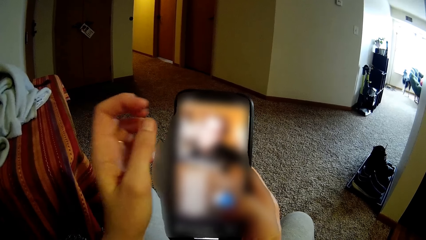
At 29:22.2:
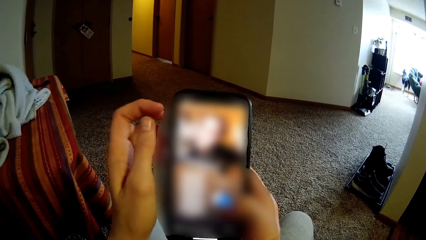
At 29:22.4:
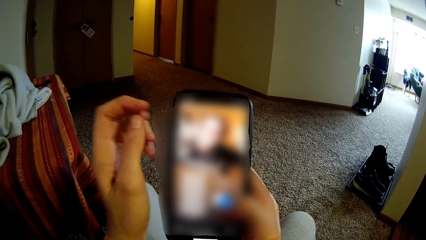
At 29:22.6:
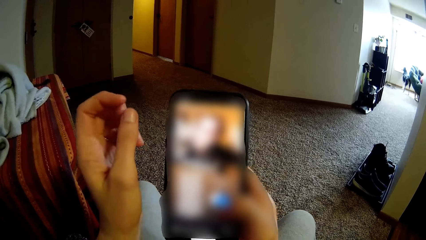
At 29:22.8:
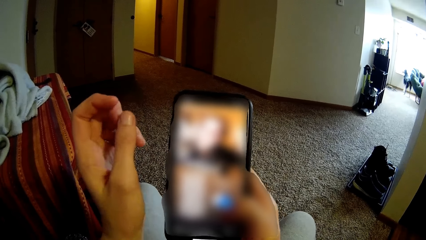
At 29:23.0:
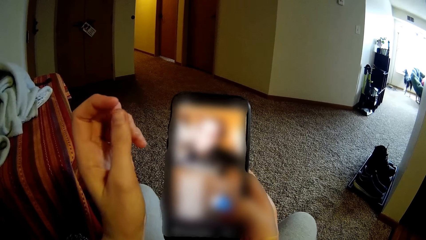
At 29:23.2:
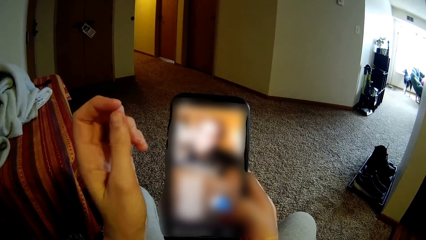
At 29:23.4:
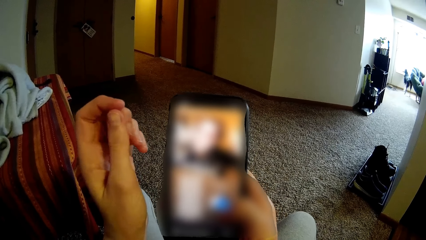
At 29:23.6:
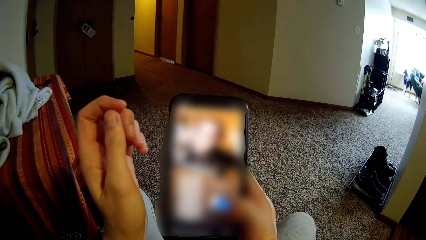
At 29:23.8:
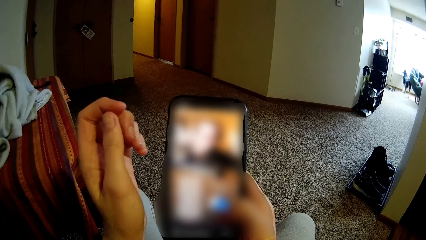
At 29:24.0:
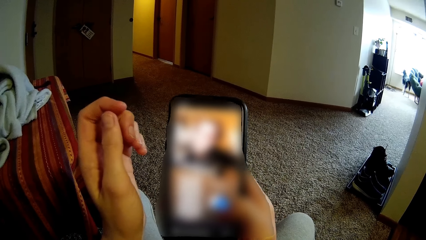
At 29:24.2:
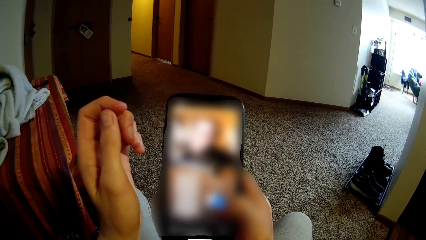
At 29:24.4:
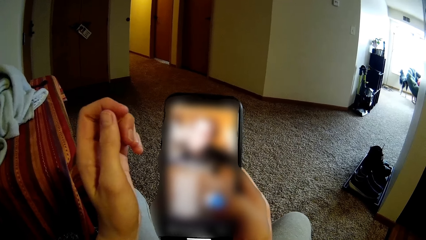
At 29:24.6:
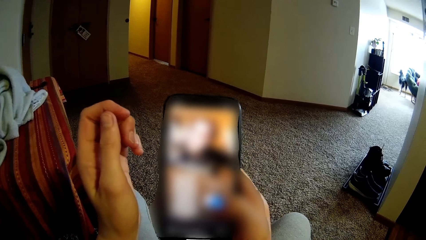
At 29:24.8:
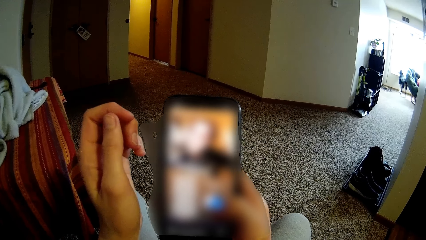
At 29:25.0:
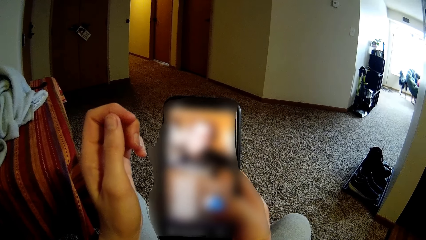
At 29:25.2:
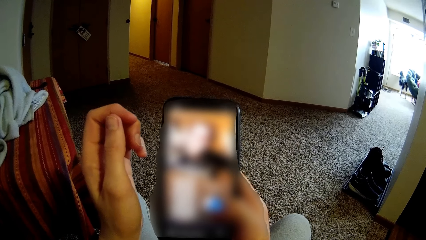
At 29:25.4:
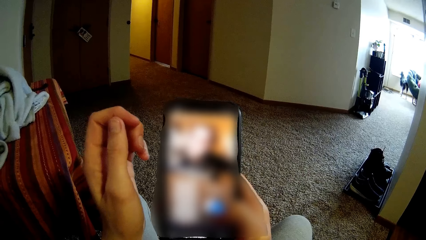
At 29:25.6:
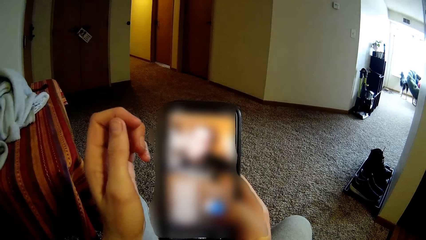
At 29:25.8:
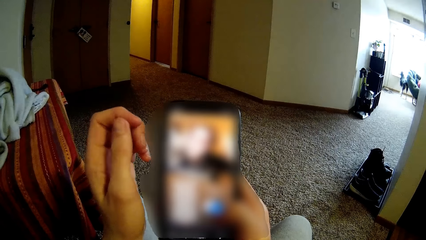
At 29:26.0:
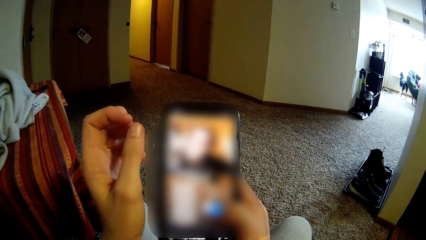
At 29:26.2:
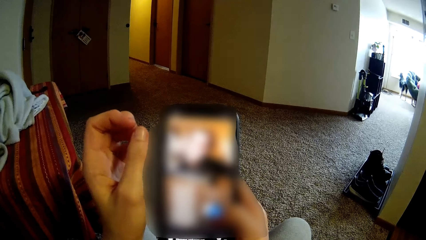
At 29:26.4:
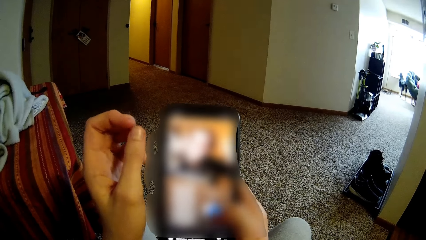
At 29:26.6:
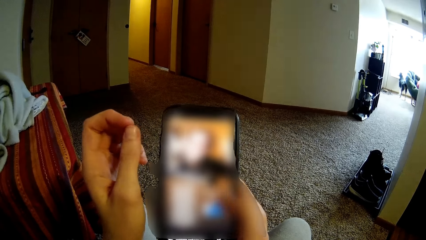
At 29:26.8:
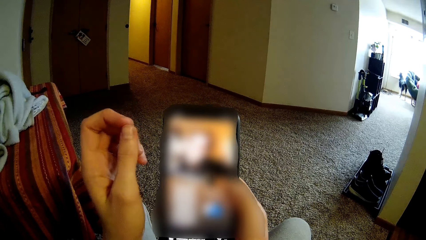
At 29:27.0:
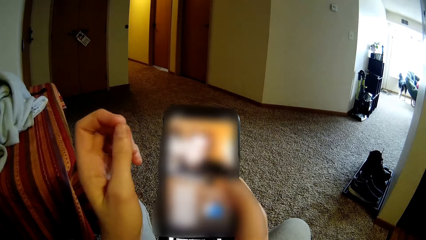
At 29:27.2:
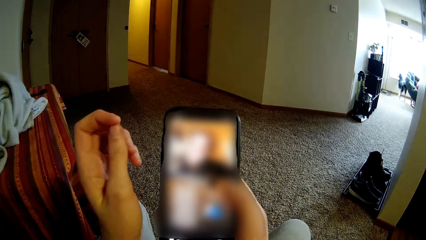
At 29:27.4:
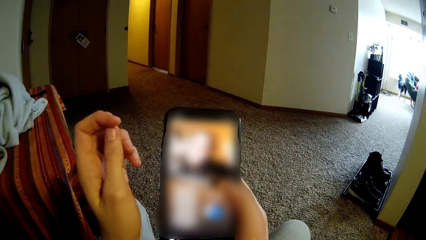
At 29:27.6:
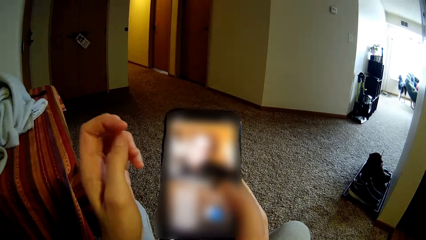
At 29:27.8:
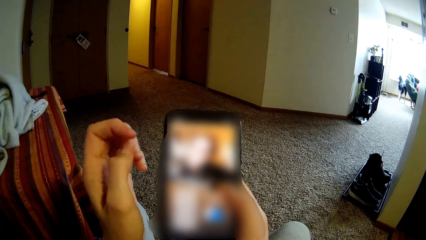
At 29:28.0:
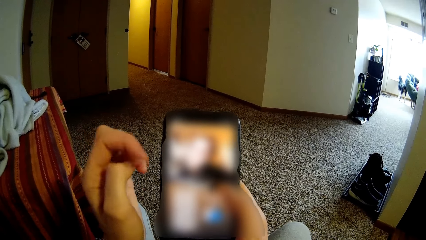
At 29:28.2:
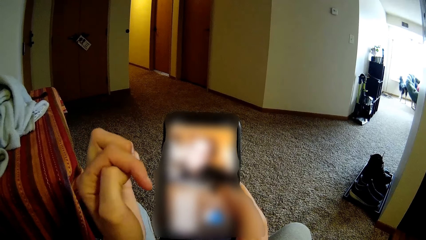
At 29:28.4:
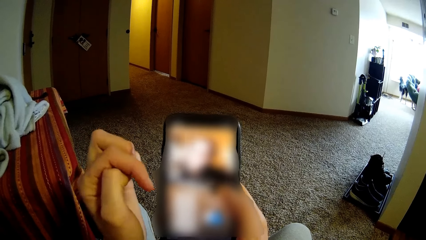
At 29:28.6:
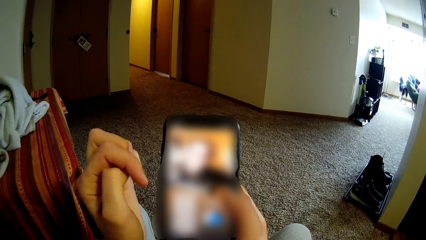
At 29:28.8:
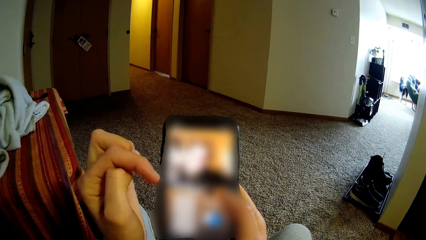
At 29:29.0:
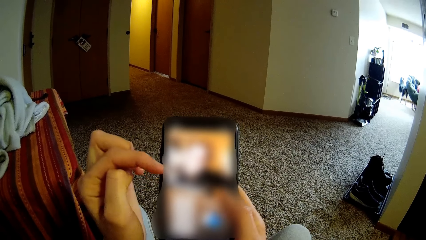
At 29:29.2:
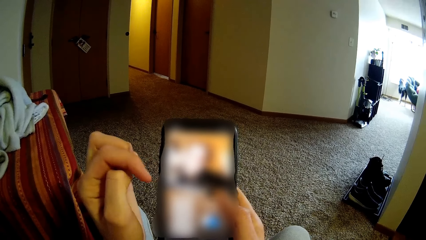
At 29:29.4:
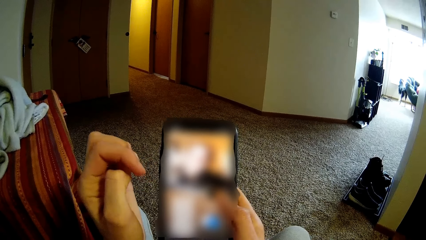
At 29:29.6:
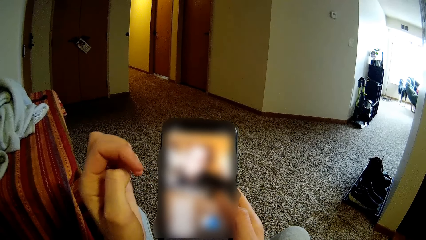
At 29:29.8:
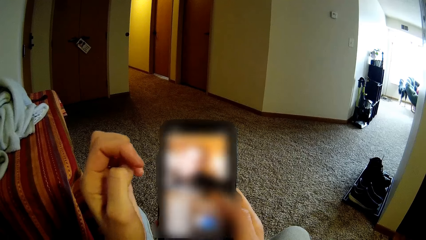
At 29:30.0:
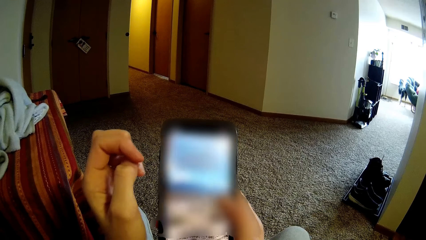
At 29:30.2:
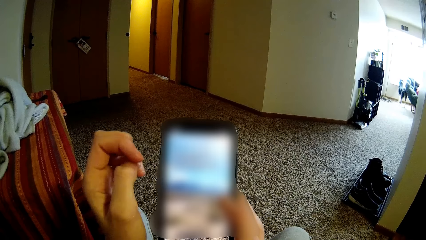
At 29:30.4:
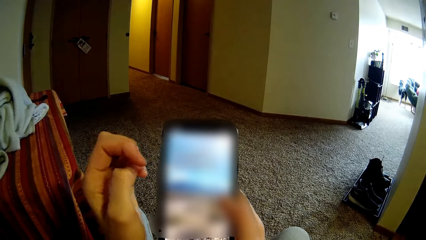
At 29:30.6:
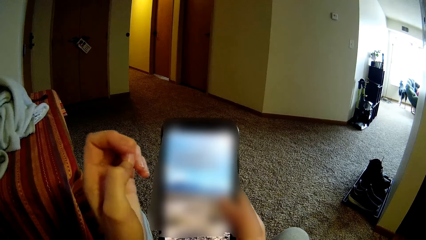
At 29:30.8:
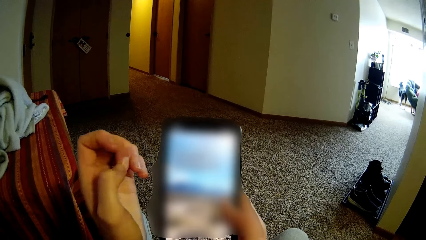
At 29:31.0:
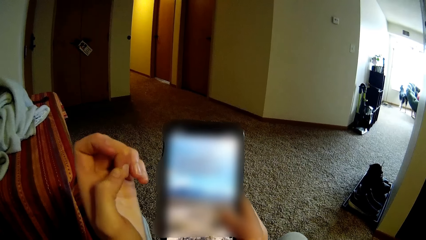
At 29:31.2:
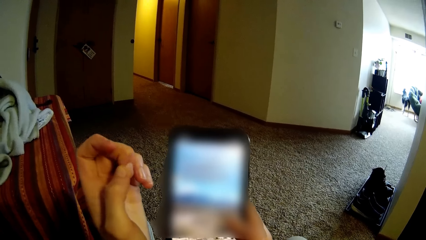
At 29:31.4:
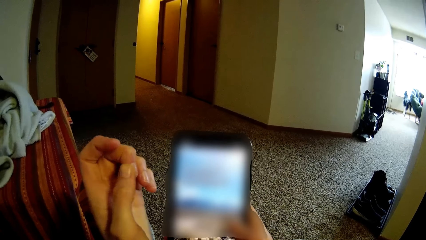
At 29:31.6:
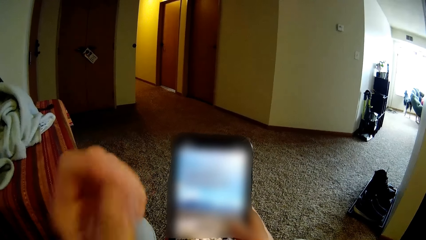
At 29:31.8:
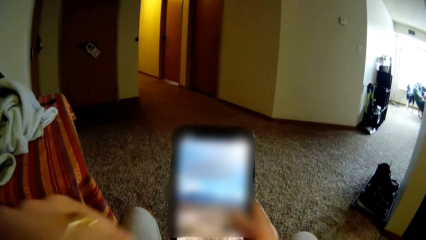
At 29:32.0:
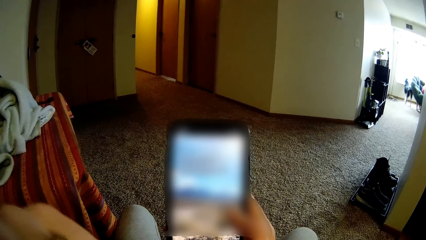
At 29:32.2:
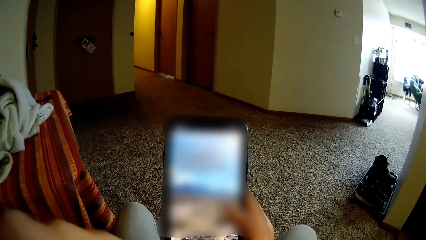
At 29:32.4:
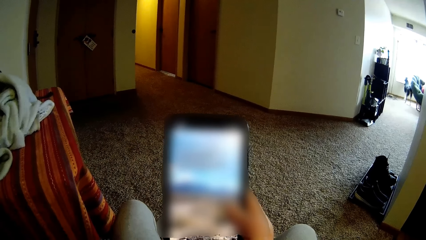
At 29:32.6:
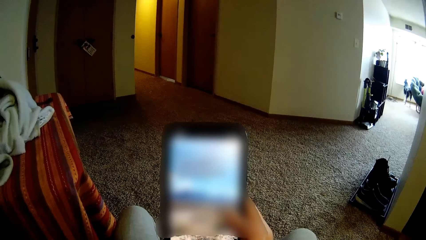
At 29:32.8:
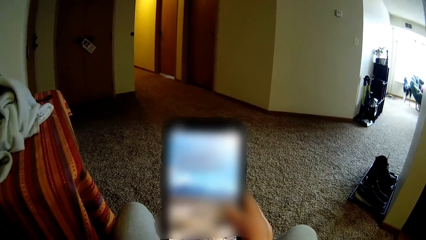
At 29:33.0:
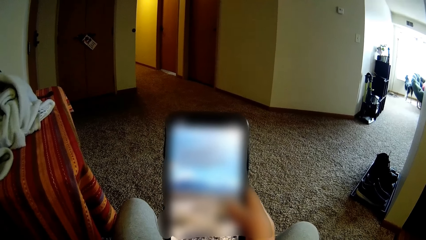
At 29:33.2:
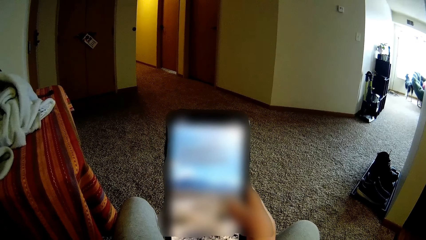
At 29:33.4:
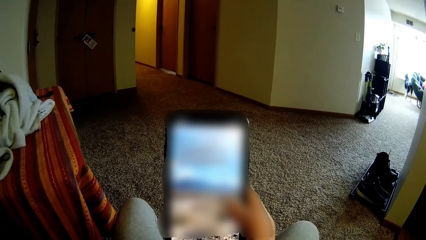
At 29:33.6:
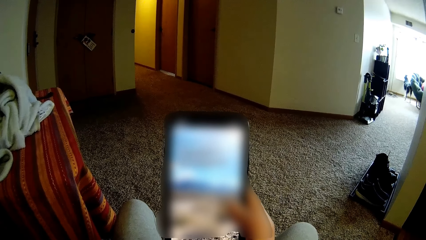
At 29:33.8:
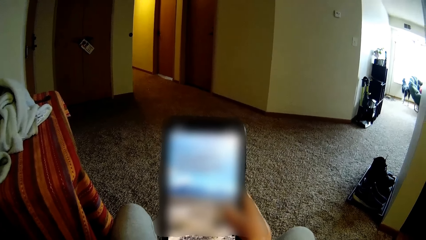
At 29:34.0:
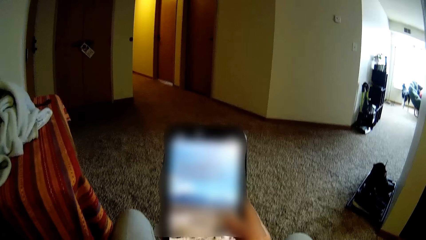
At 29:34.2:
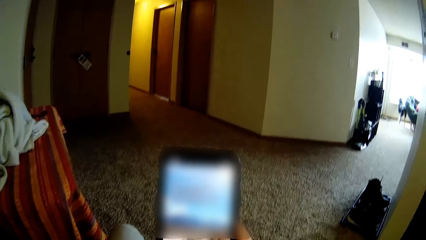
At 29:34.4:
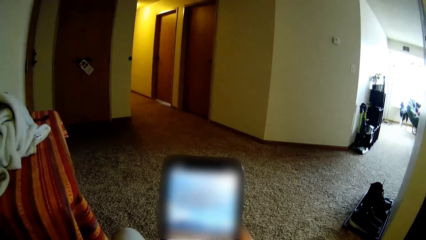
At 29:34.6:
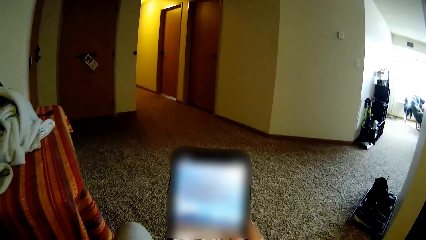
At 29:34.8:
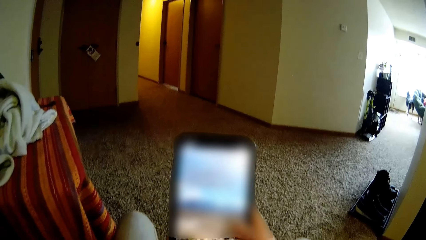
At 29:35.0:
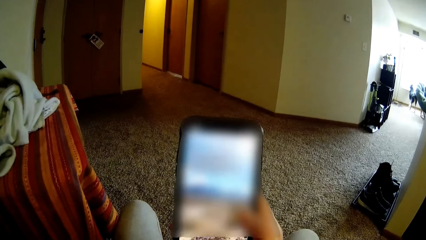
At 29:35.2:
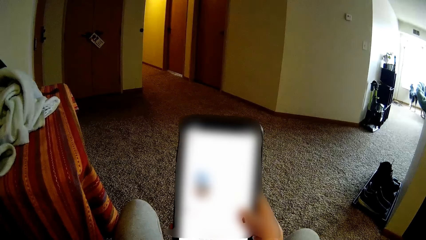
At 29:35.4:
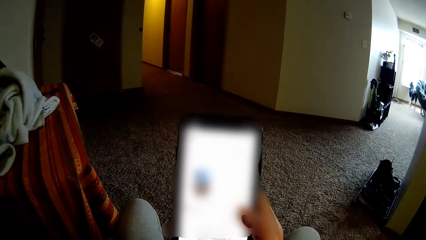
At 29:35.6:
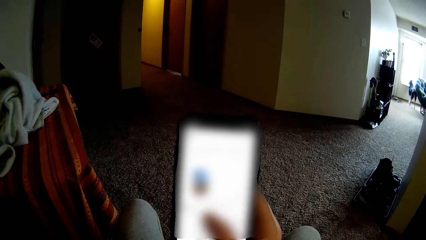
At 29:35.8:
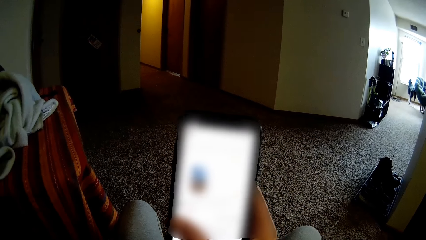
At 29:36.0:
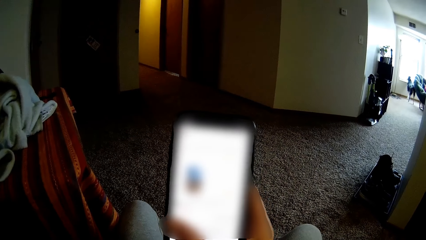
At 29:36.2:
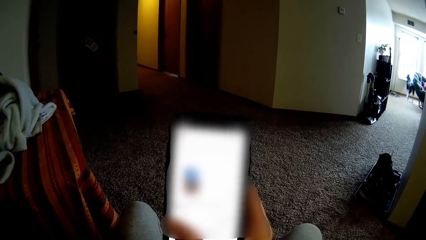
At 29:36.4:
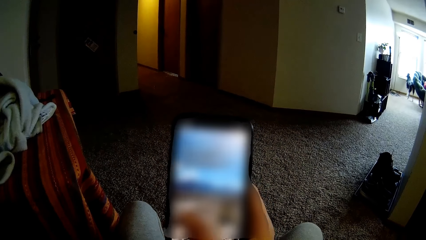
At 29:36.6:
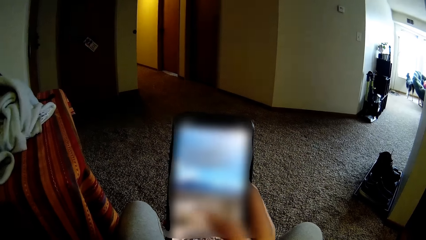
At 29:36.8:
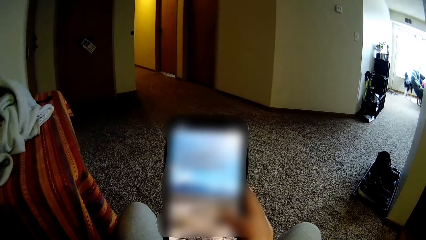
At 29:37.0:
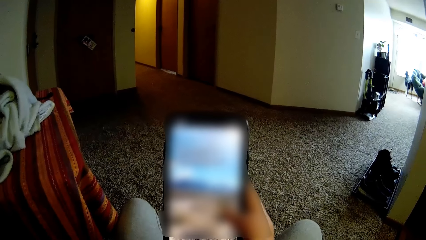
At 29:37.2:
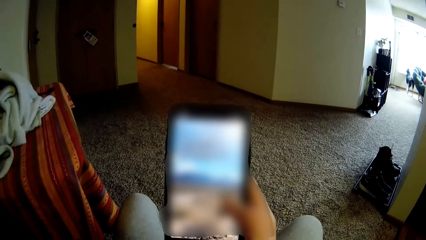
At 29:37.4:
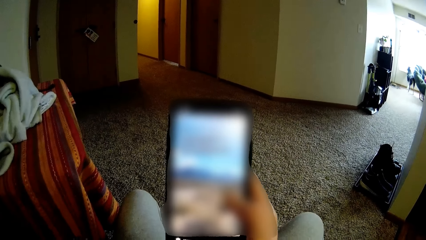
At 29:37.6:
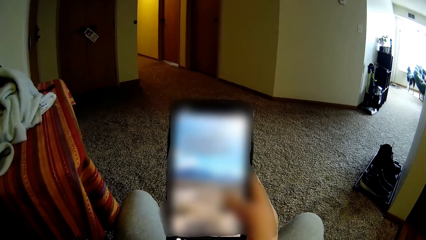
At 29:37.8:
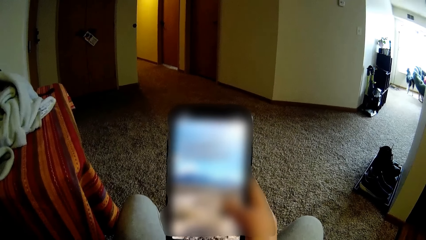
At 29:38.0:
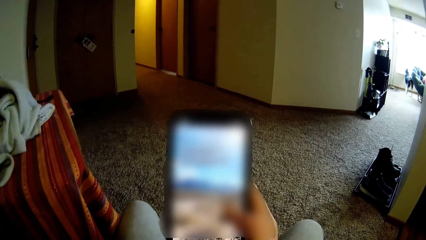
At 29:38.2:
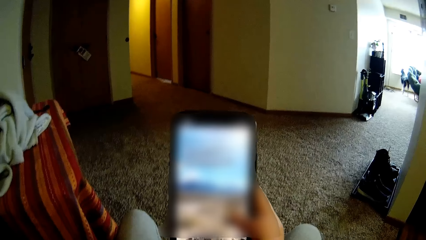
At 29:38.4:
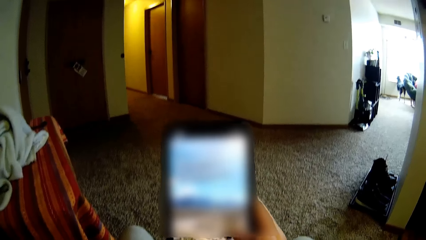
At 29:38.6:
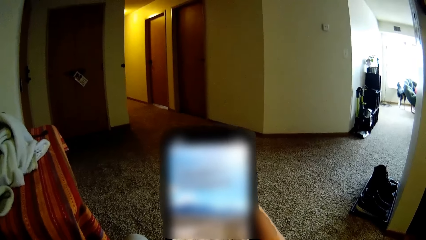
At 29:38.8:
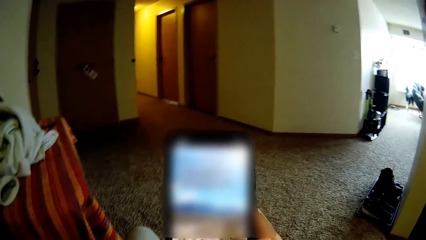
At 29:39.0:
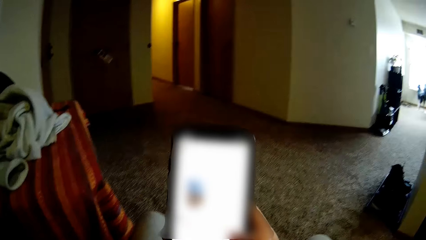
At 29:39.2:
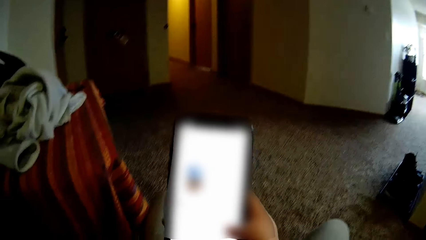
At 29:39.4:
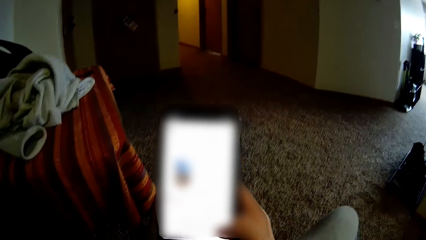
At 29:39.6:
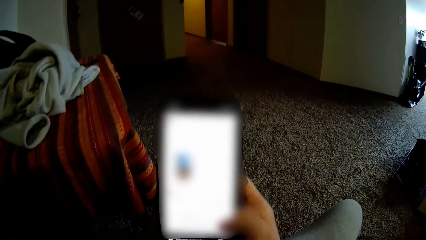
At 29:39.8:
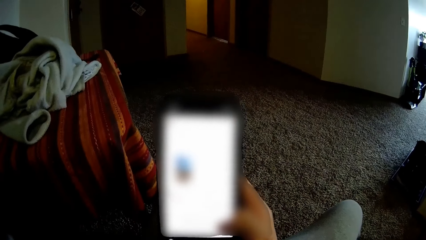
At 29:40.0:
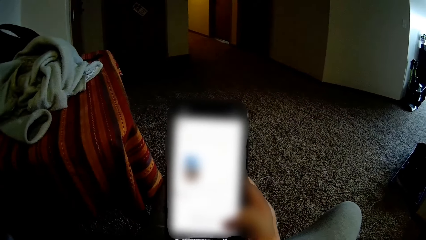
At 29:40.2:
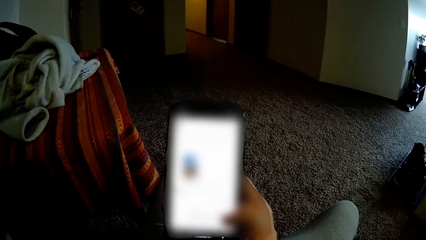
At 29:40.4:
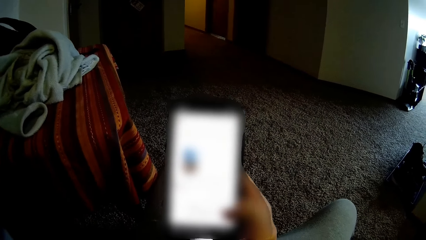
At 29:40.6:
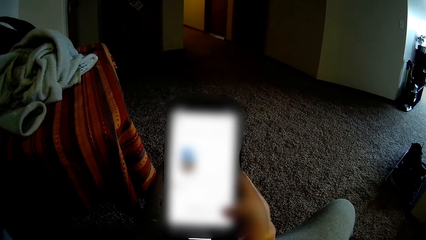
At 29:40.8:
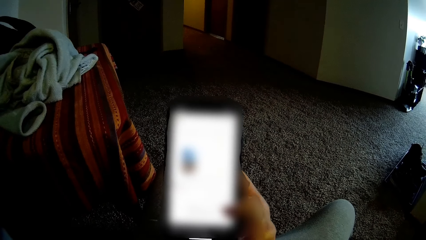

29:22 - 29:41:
The camera wearer touches his fingernails. He uses the phone. He uses the phone again. He touches his fingernails. He uses the phone repeatedly.
